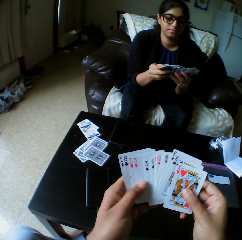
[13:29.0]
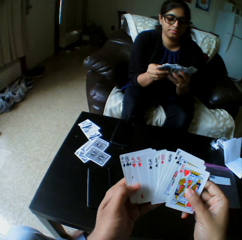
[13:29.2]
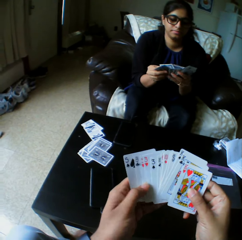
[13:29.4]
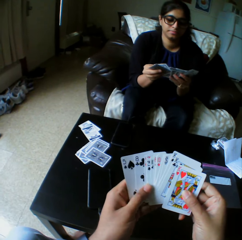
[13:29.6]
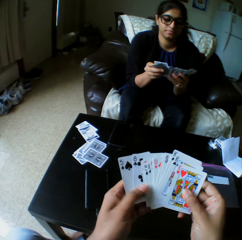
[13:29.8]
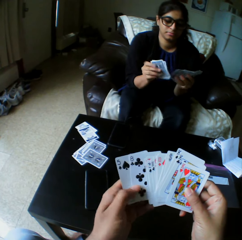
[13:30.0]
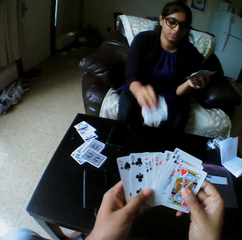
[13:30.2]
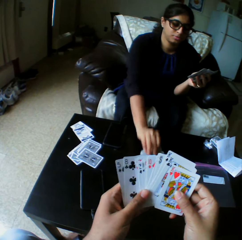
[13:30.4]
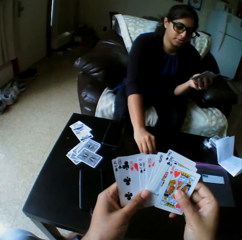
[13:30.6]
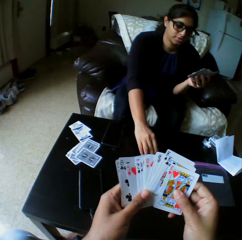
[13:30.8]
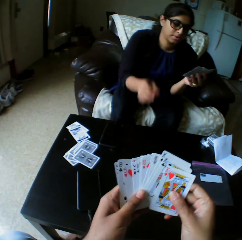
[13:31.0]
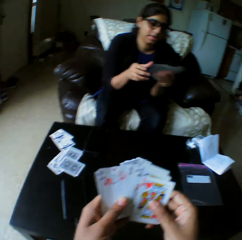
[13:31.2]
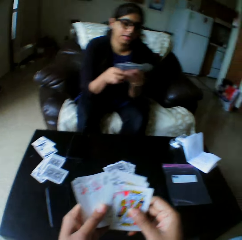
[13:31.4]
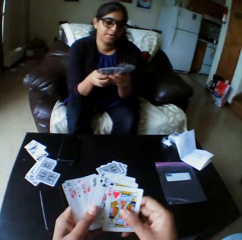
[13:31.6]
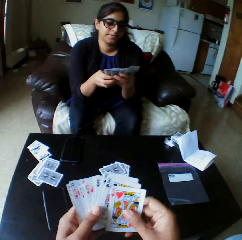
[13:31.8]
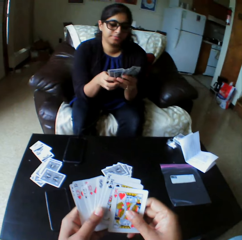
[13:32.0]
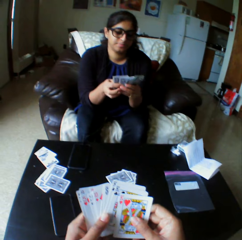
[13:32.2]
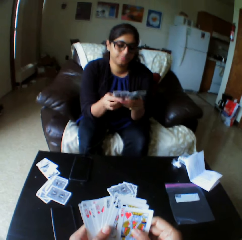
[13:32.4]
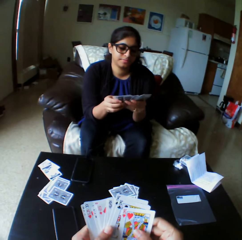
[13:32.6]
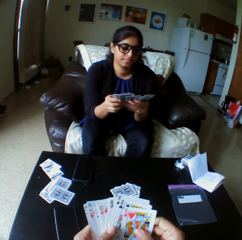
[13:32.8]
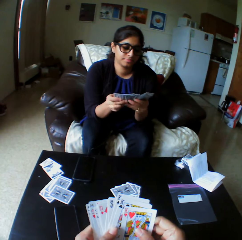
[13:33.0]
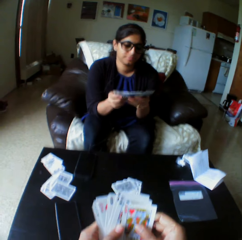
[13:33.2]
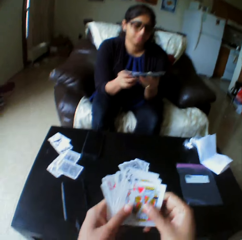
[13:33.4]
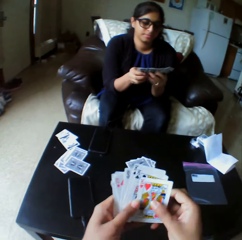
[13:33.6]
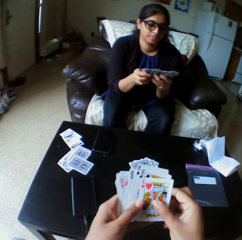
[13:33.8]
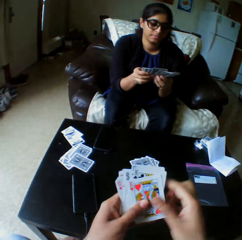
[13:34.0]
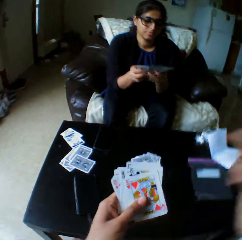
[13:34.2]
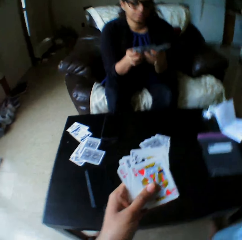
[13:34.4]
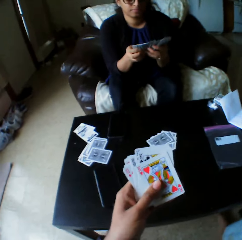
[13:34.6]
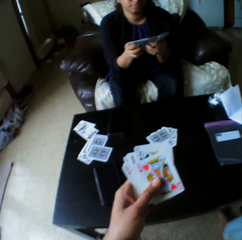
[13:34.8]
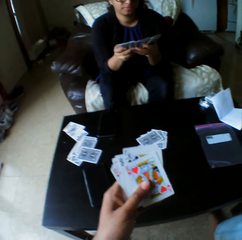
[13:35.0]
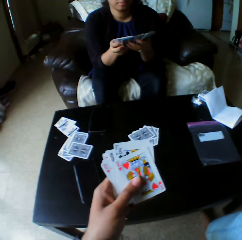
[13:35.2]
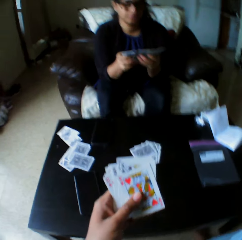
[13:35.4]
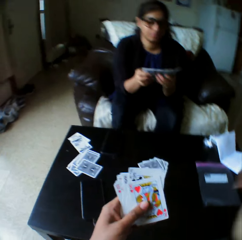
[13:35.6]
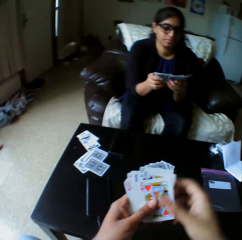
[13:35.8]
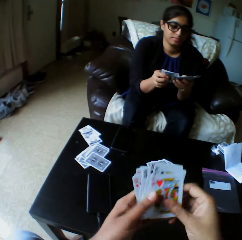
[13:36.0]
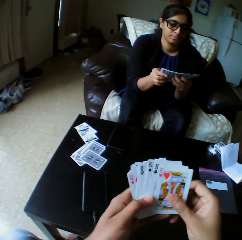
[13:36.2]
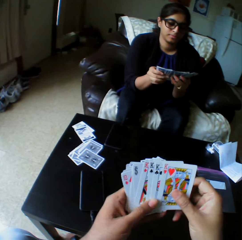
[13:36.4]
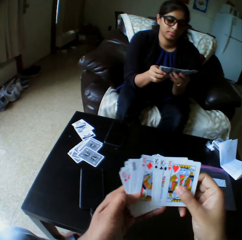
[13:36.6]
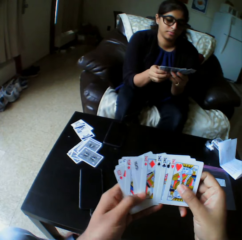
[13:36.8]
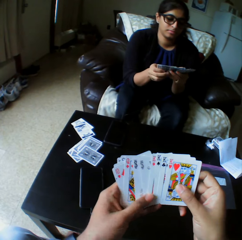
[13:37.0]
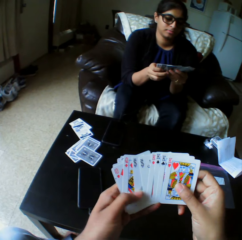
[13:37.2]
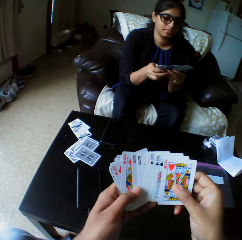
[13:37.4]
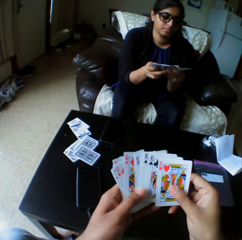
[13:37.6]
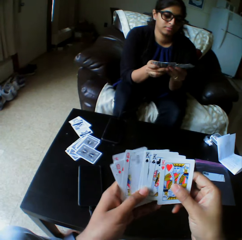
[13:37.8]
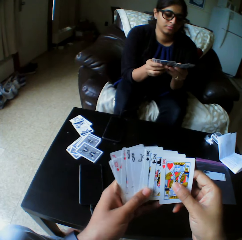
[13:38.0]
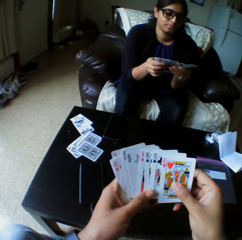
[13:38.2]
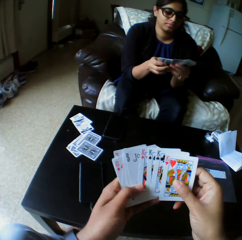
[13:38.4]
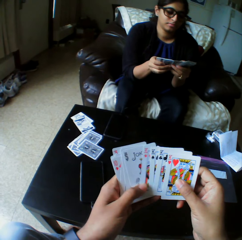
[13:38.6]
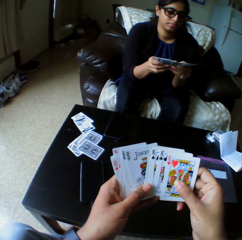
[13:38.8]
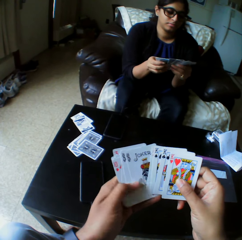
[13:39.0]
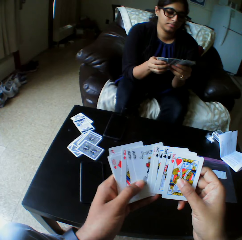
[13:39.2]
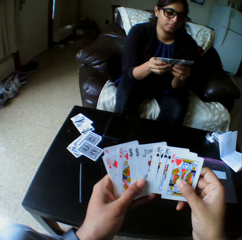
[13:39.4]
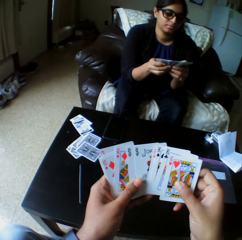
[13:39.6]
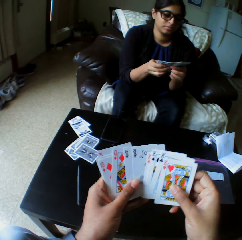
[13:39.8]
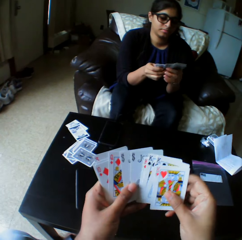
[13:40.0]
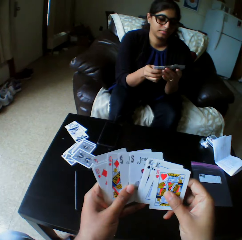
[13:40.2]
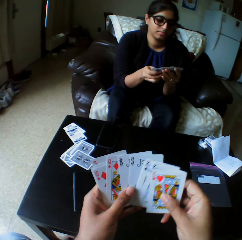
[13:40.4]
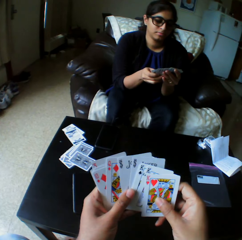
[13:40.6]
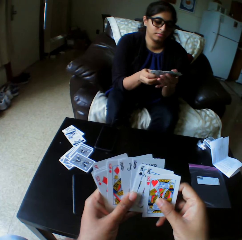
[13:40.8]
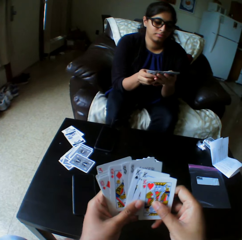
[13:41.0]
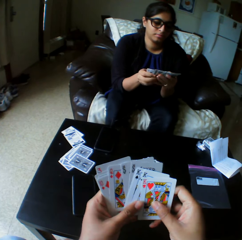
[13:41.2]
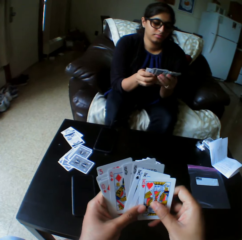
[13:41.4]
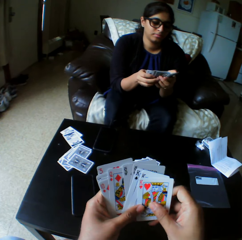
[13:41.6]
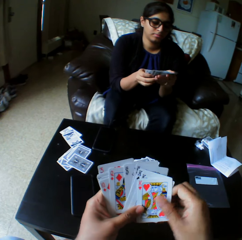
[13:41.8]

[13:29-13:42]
A woman drops a card on the table with her right hand. She shuffles cards with both hands and arranges the play card. The camera wearer raises up his hand. He arranges the play card.

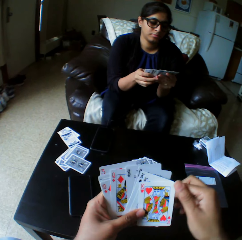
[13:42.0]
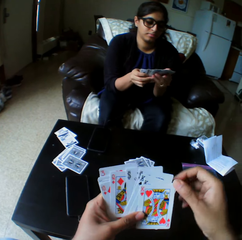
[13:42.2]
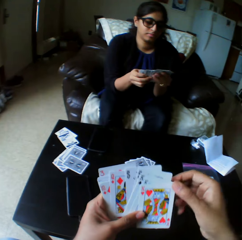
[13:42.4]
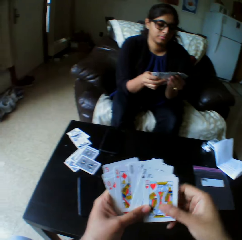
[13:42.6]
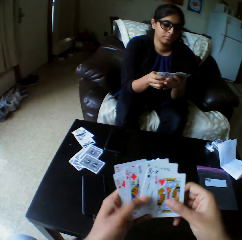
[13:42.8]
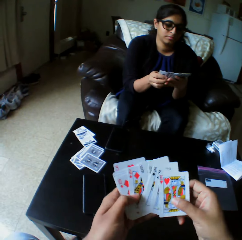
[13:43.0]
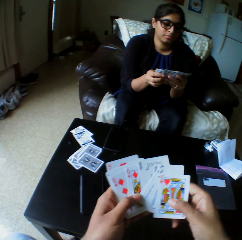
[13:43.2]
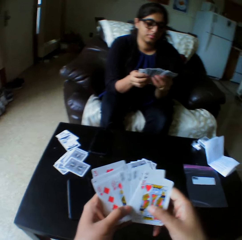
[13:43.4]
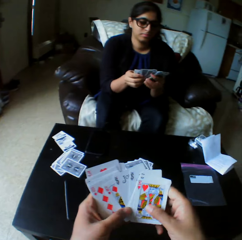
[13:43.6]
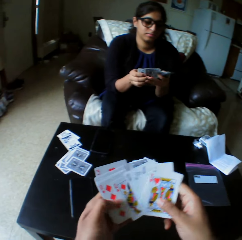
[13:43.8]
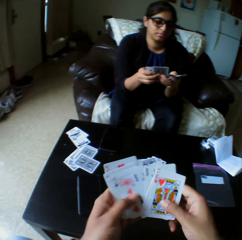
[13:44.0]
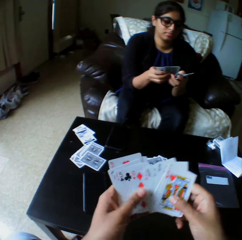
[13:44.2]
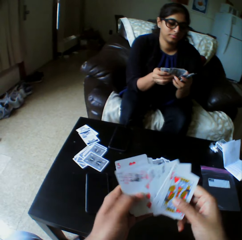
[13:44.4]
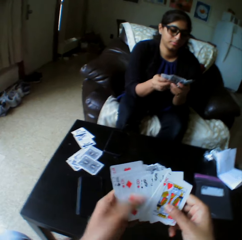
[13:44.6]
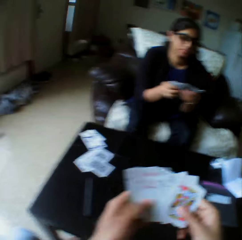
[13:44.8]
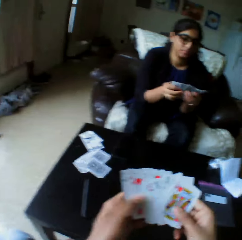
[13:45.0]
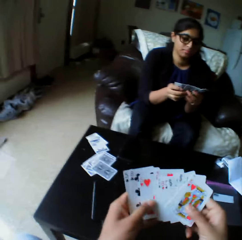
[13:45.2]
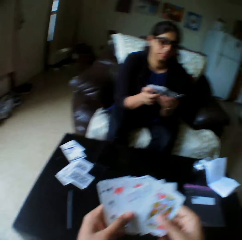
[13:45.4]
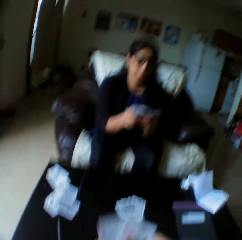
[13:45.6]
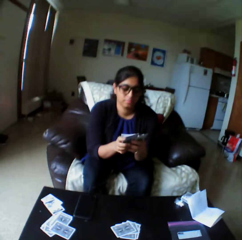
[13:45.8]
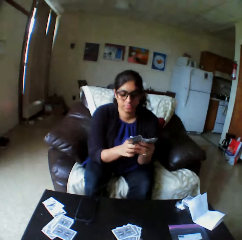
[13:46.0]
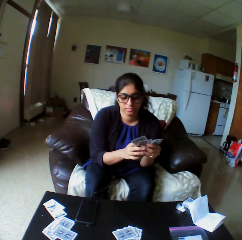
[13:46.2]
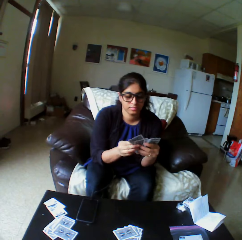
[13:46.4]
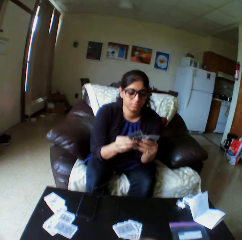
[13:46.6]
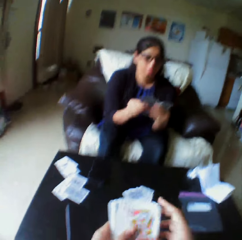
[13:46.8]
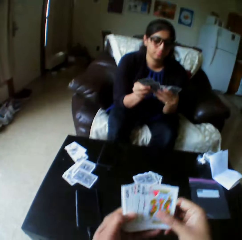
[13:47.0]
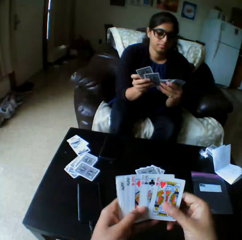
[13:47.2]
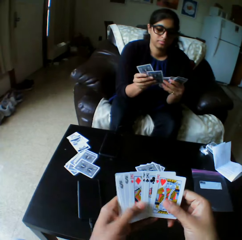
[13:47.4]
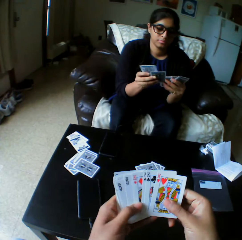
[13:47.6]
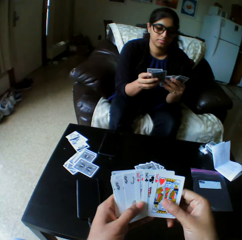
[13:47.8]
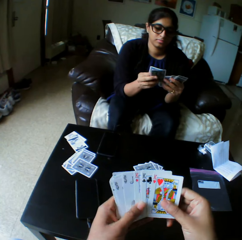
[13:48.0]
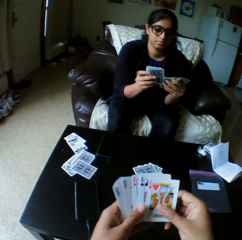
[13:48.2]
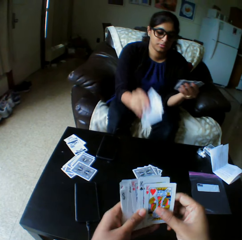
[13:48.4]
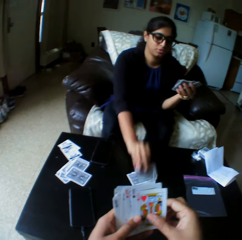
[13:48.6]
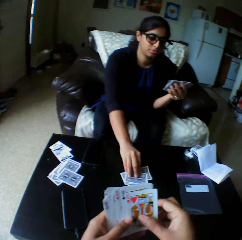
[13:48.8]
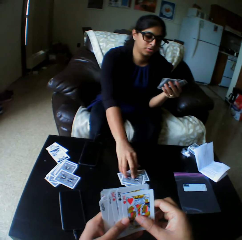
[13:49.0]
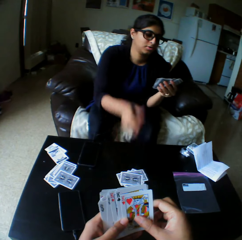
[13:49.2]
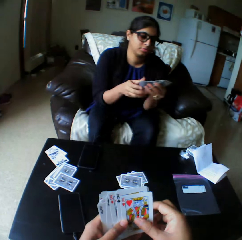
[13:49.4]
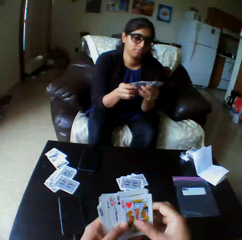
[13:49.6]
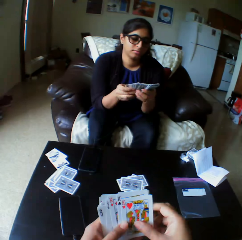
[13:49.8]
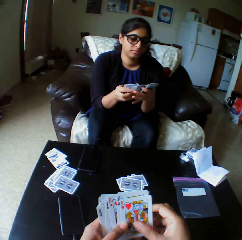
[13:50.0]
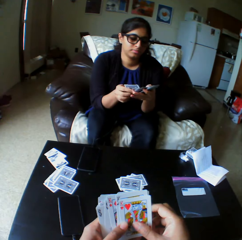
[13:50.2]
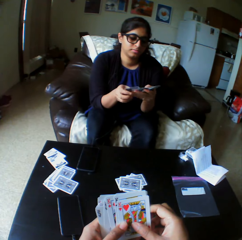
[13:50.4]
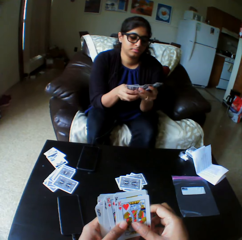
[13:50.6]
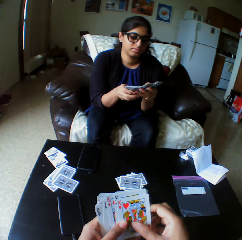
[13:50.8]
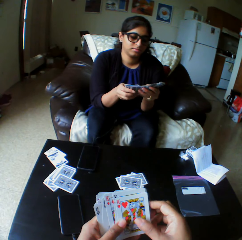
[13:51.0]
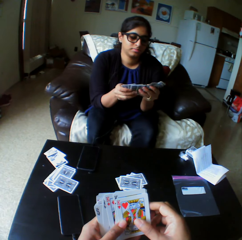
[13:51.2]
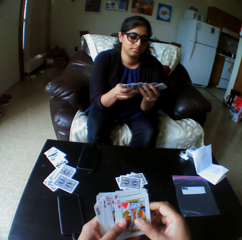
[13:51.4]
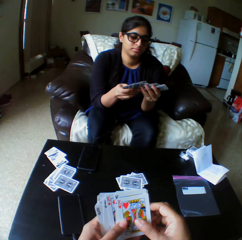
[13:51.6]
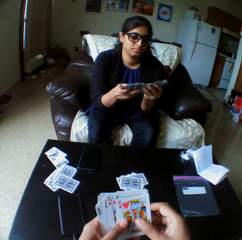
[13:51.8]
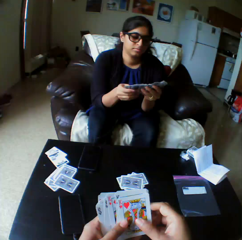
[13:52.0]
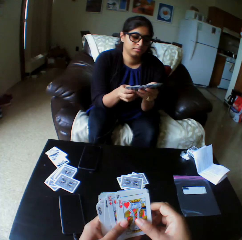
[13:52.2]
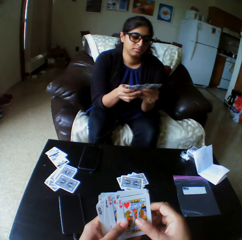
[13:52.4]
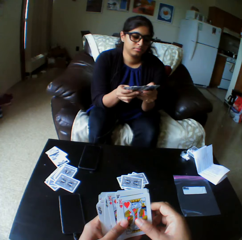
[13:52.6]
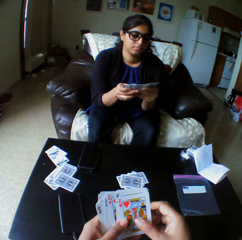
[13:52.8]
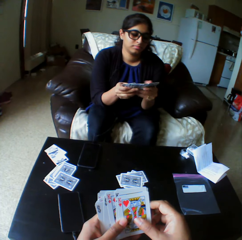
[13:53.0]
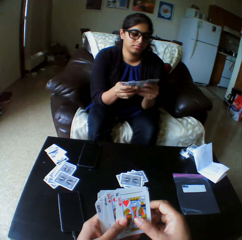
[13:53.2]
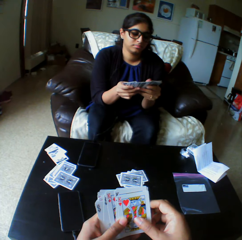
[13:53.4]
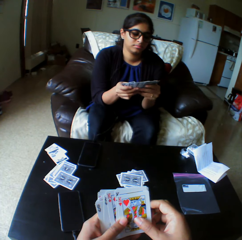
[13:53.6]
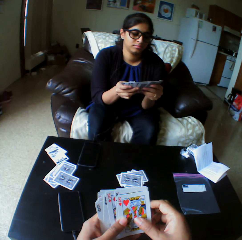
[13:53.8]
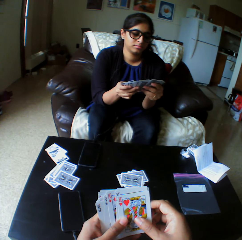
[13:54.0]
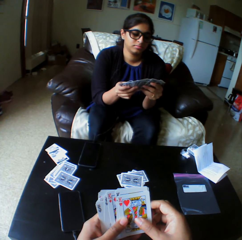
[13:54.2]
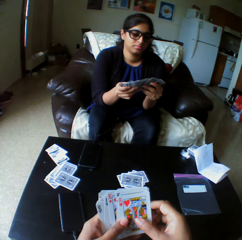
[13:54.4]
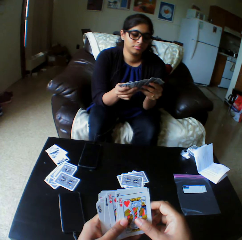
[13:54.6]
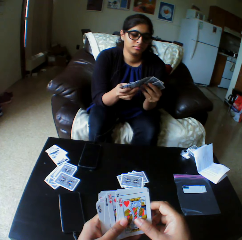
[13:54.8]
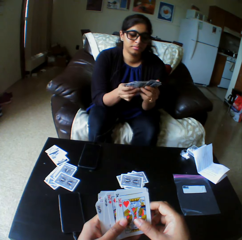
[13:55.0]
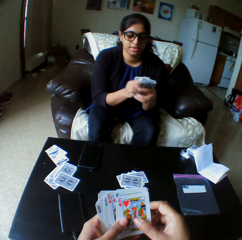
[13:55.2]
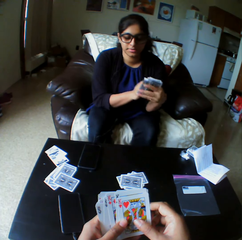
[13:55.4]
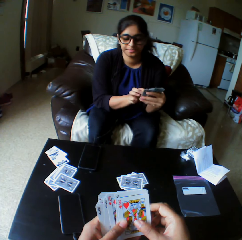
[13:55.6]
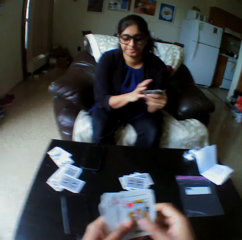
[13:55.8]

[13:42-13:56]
A woman drops a card on the table with her right hand. She shuffles cards with both hands and arranges the play cards.

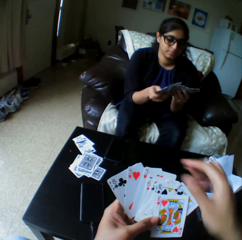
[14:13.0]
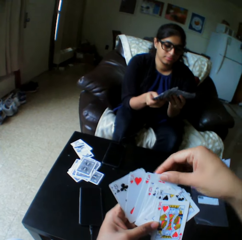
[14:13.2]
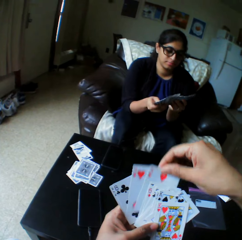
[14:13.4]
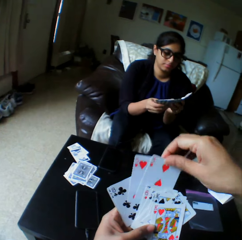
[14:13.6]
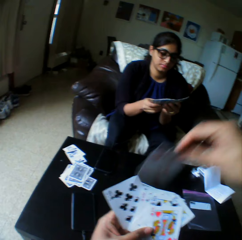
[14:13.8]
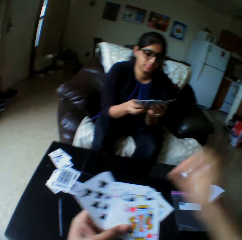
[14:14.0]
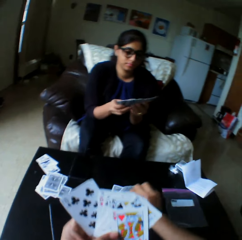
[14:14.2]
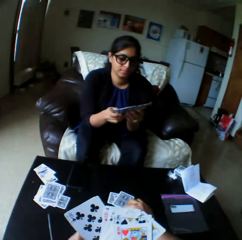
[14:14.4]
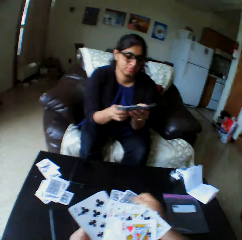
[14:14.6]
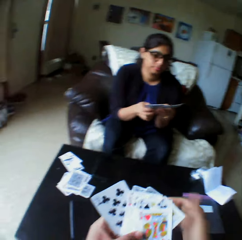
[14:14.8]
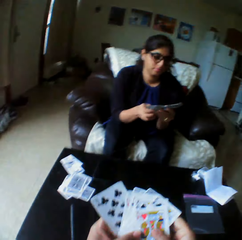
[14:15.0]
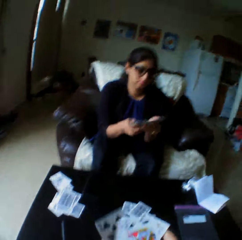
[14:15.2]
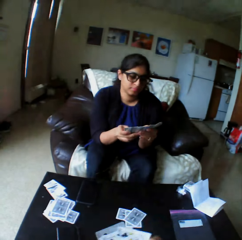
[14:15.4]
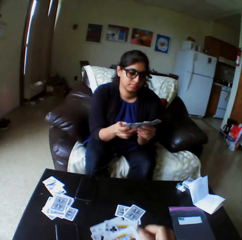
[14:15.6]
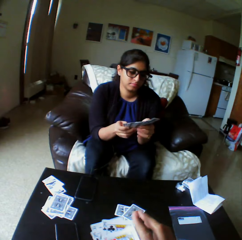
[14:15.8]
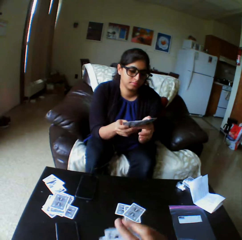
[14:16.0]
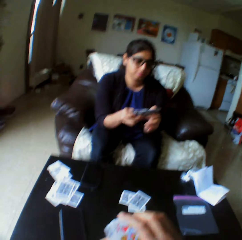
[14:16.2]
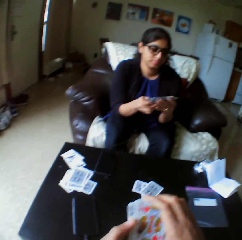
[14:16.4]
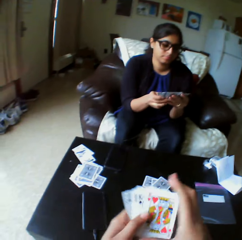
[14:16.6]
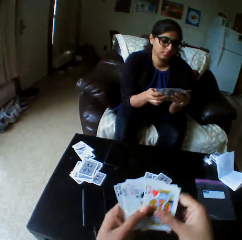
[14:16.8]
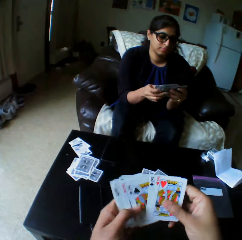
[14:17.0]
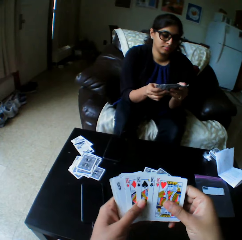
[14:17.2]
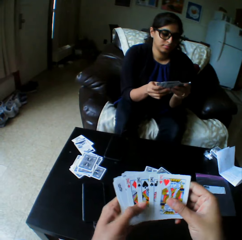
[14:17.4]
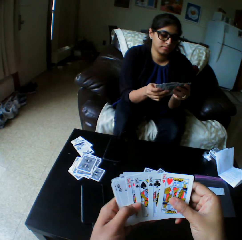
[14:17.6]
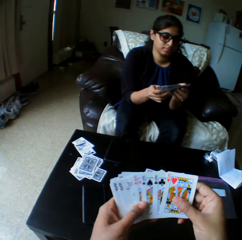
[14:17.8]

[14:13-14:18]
The camera wearer takes the play card. They drop a card on the table with the right hand. They shuffle the cards with both hands. They arrange the play cards.
